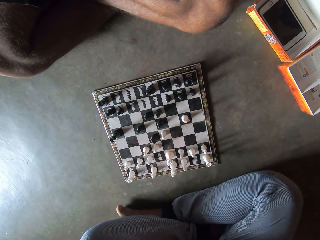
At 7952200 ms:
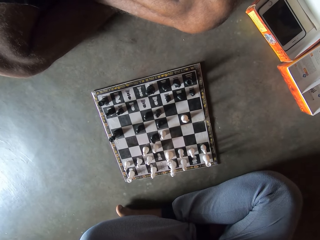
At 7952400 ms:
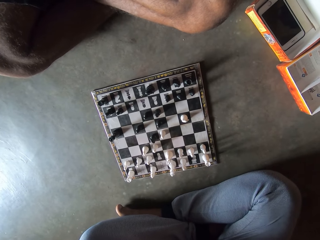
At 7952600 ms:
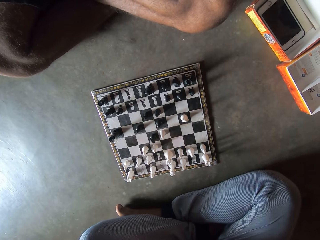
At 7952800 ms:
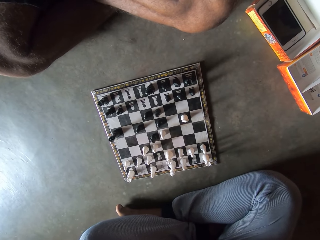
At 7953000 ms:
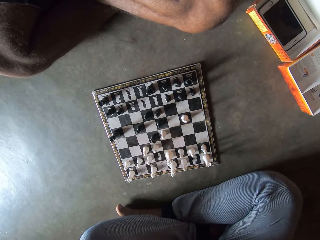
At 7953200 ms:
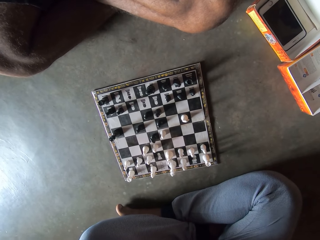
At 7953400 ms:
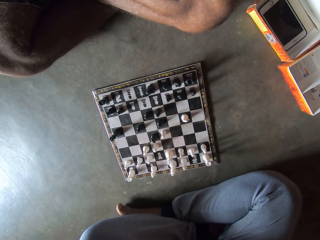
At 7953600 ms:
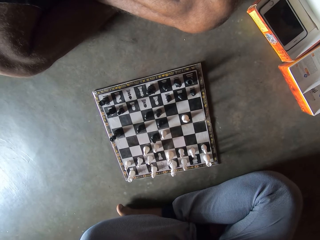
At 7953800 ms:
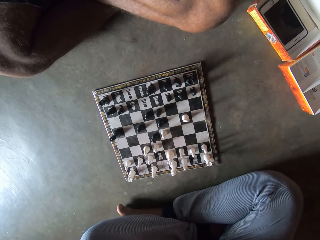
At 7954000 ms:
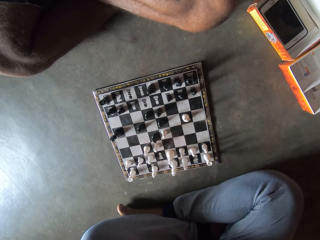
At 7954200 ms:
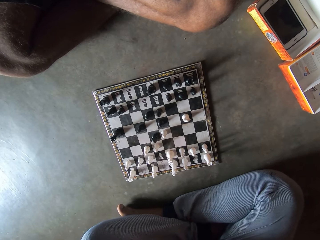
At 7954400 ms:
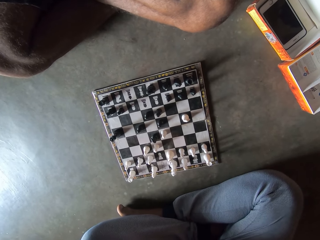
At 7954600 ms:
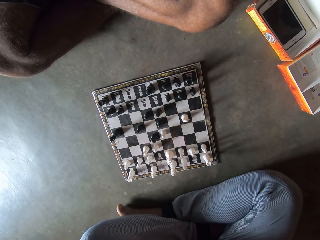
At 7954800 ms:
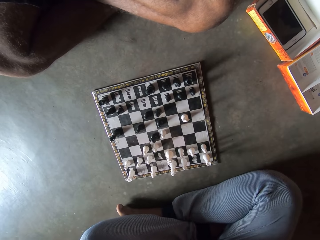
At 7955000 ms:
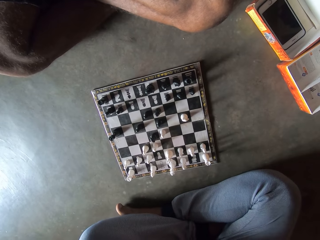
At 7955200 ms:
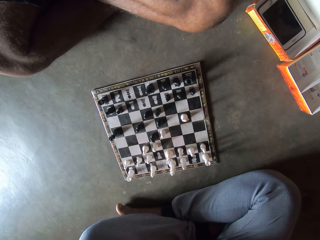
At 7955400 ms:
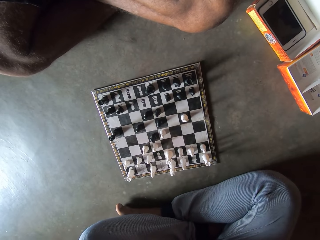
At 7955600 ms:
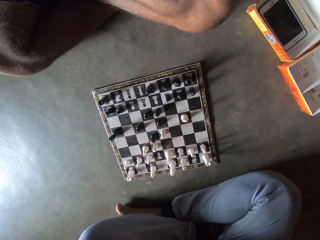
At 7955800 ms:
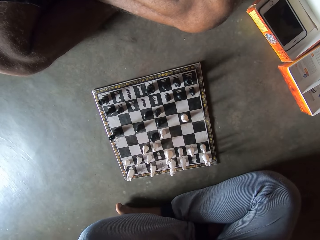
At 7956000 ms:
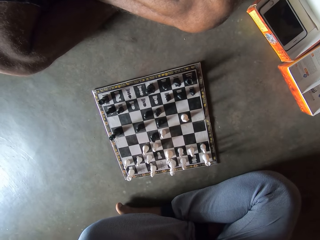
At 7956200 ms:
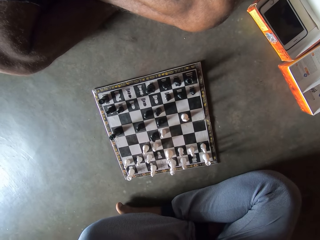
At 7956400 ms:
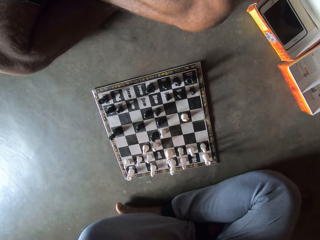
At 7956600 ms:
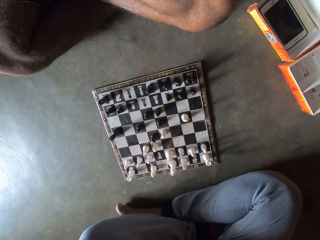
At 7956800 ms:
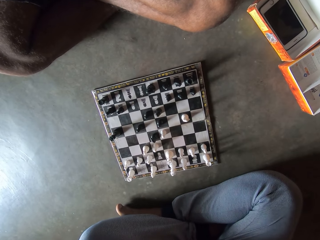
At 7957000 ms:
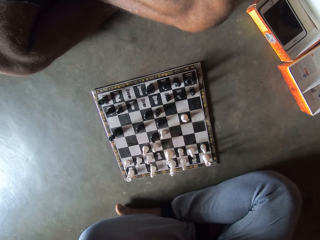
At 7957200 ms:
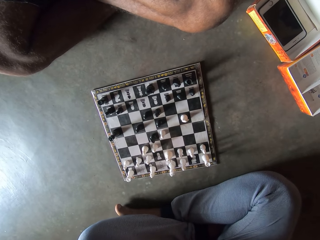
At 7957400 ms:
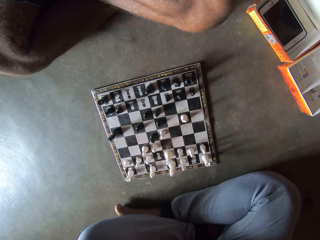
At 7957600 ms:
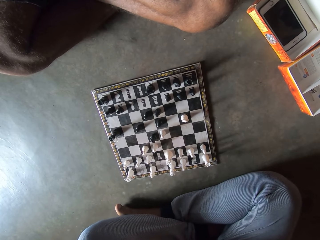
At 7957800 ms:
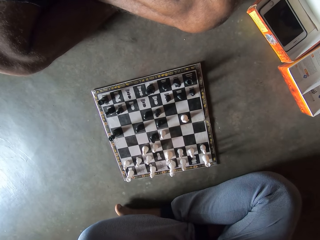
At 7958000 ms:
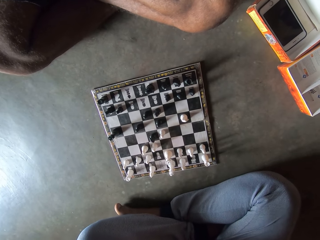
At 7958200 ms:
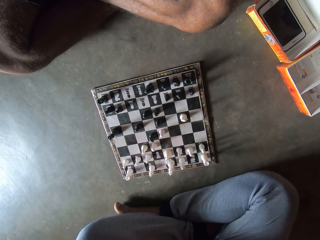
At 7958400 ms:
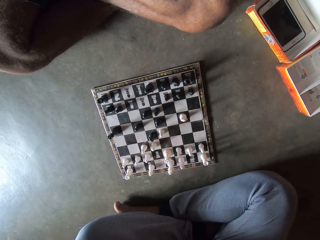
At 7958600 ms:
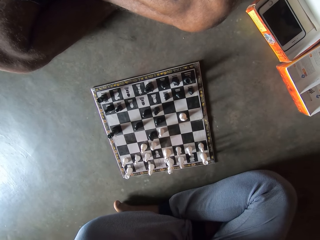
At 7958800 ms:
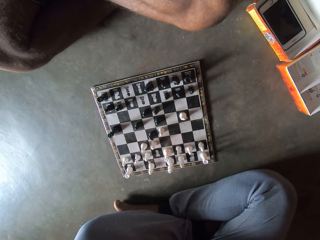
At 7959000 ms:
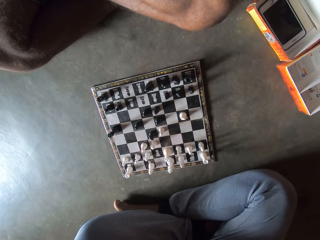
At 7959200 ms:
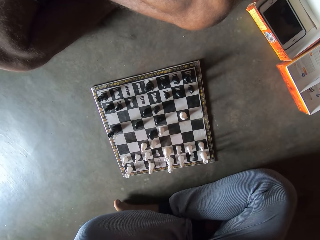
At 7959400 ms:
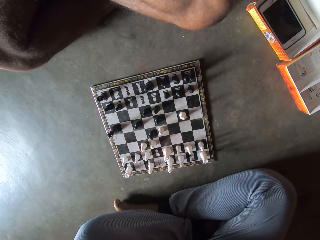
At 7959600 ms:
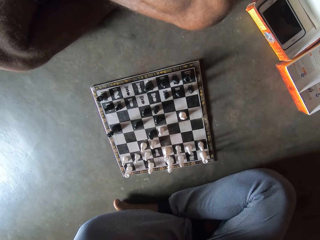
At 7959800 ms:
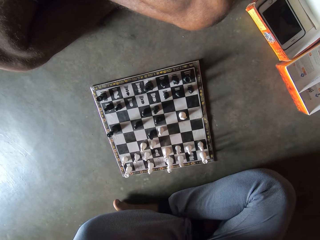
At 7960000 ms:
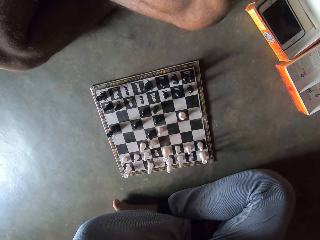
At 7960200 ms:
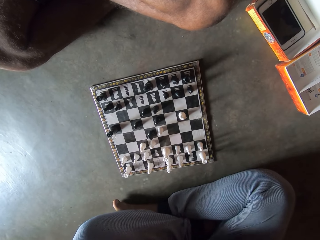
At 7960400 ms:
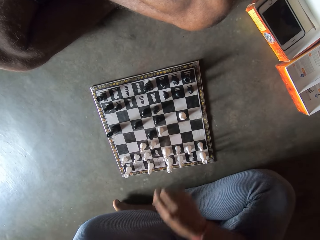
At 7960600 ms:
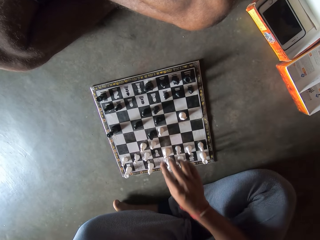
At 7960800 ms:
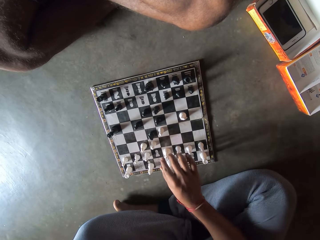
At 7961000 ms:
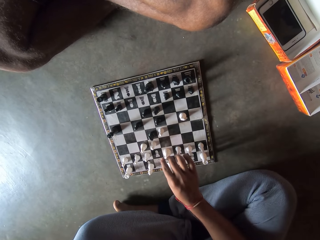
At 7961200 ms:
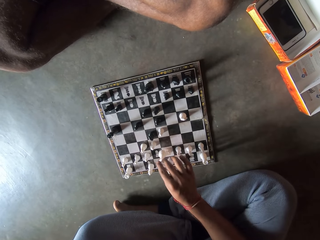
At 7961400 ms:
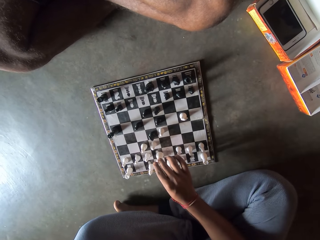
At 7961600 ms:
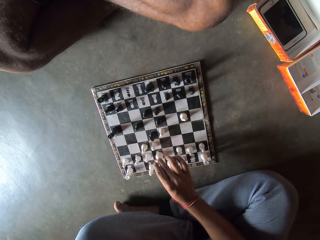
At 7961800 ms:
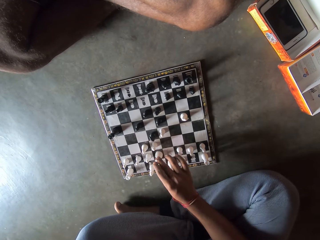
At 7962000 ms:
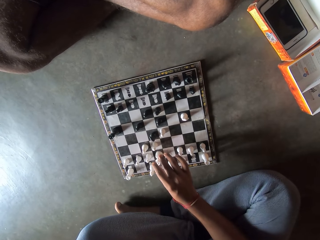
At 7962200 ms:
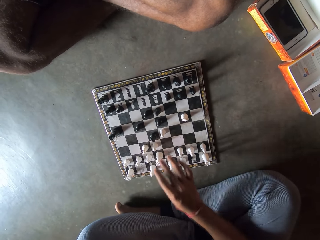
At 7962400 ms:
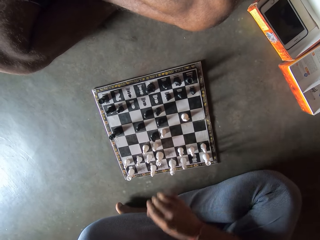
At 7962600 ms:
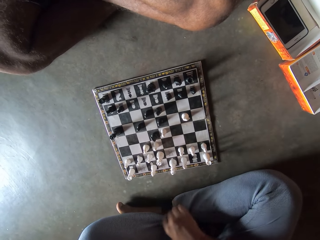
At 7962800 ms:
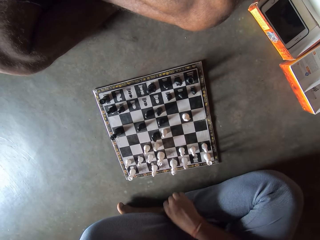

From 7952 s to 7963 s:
The camera wearer looks at a chessboard on the floor. They move another white piece on the chessboard with a hand.

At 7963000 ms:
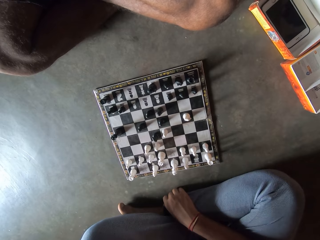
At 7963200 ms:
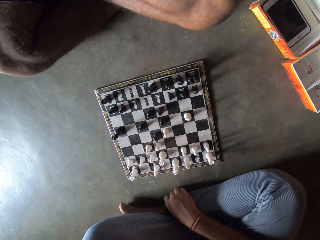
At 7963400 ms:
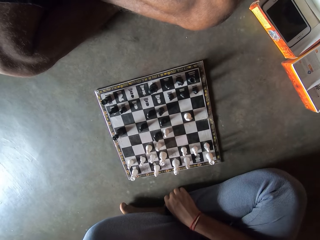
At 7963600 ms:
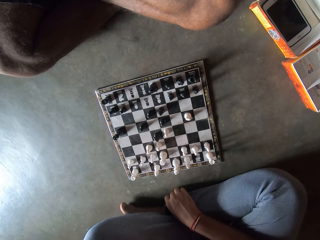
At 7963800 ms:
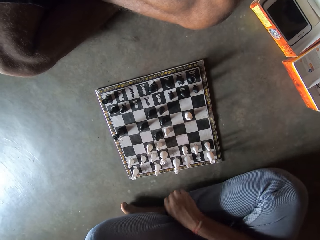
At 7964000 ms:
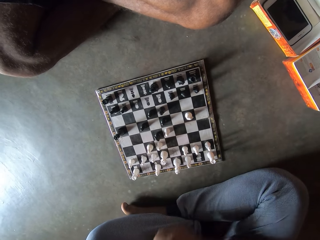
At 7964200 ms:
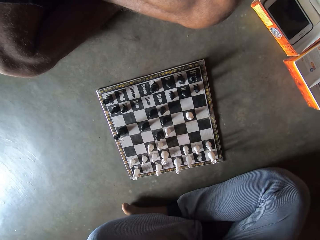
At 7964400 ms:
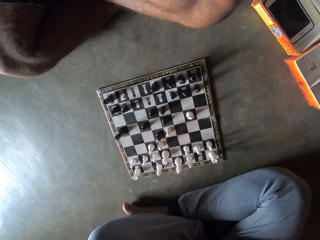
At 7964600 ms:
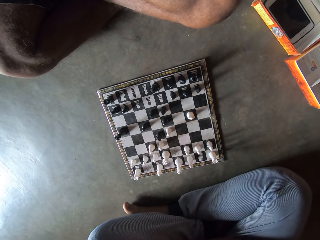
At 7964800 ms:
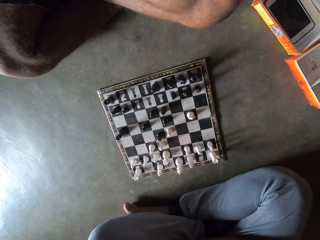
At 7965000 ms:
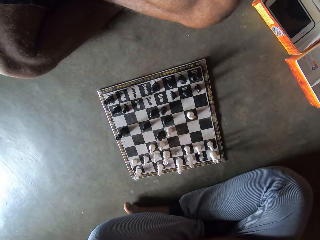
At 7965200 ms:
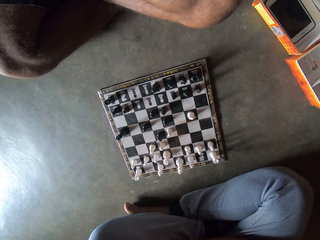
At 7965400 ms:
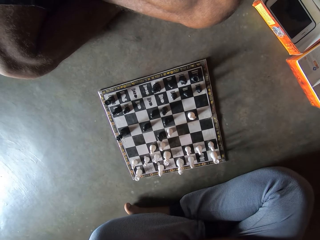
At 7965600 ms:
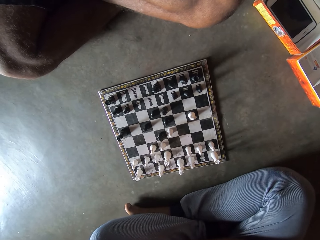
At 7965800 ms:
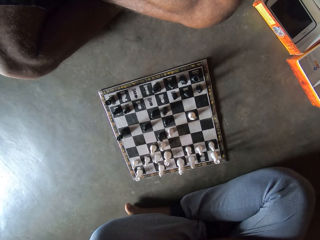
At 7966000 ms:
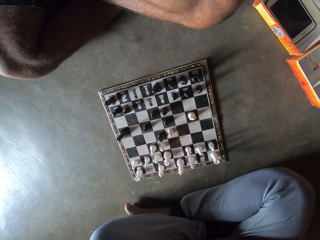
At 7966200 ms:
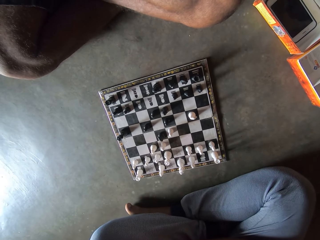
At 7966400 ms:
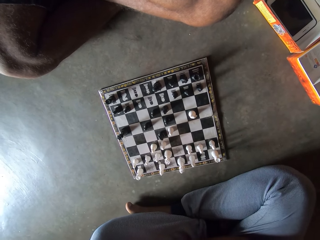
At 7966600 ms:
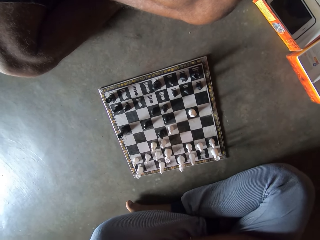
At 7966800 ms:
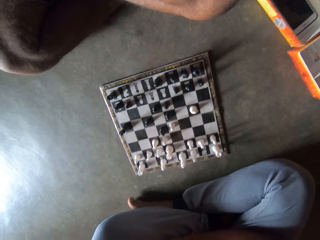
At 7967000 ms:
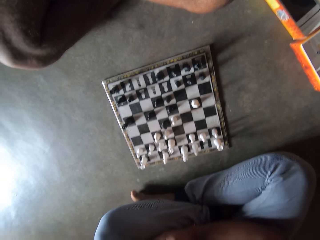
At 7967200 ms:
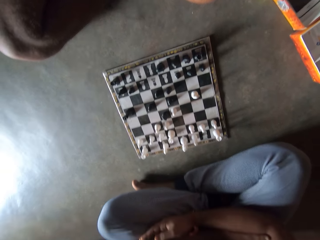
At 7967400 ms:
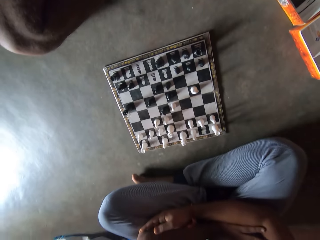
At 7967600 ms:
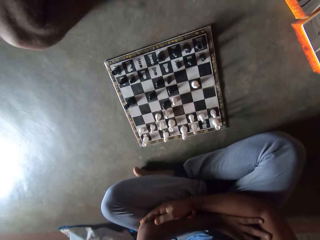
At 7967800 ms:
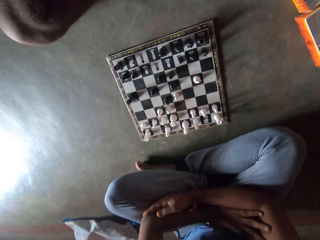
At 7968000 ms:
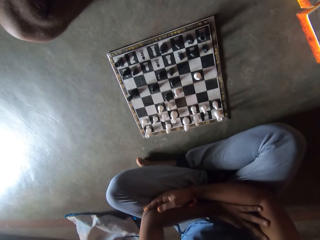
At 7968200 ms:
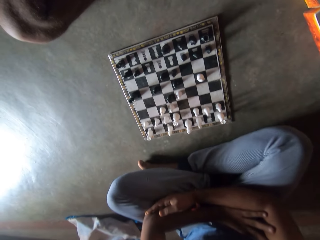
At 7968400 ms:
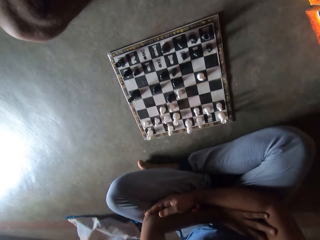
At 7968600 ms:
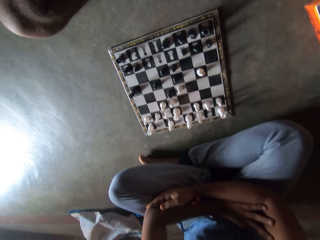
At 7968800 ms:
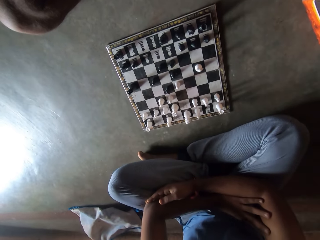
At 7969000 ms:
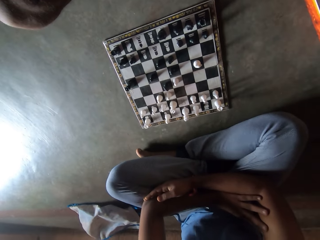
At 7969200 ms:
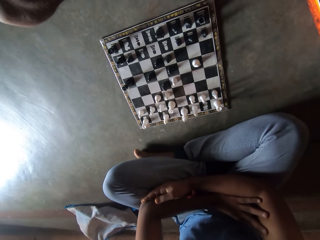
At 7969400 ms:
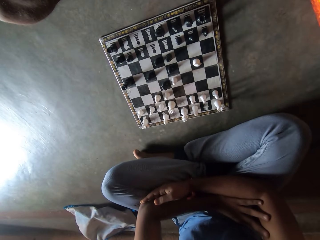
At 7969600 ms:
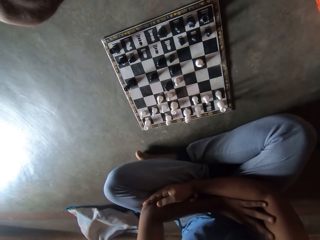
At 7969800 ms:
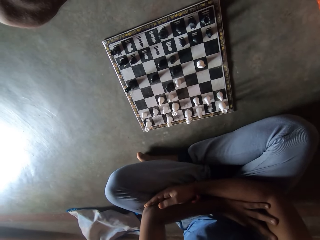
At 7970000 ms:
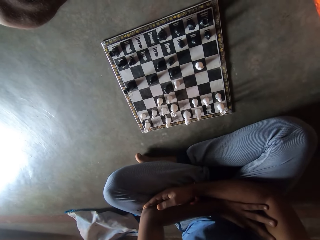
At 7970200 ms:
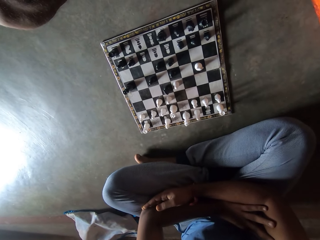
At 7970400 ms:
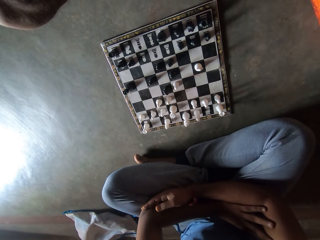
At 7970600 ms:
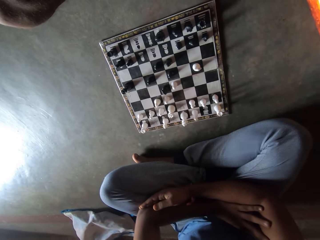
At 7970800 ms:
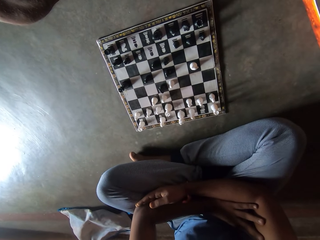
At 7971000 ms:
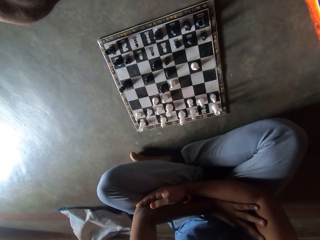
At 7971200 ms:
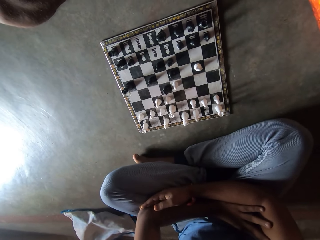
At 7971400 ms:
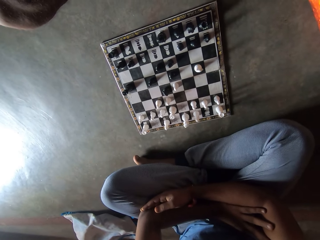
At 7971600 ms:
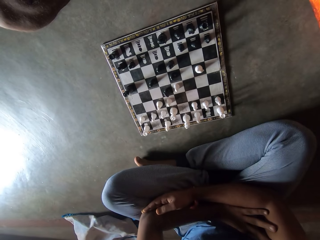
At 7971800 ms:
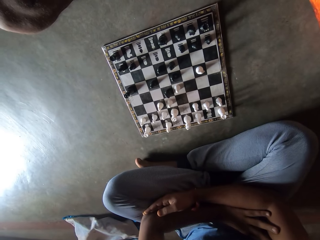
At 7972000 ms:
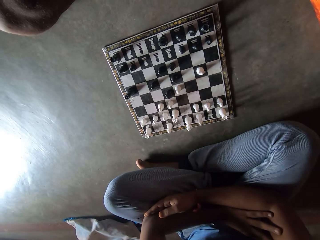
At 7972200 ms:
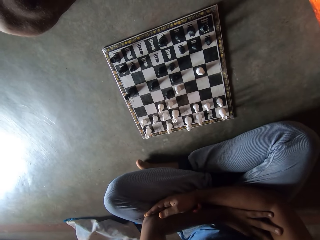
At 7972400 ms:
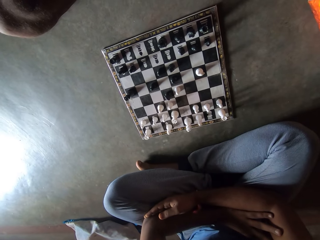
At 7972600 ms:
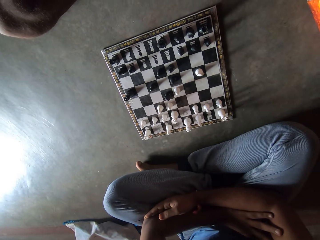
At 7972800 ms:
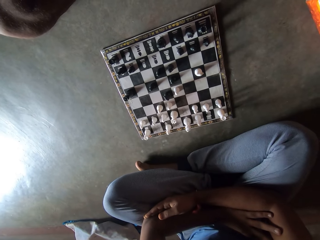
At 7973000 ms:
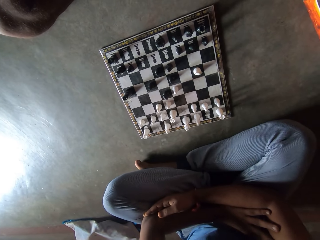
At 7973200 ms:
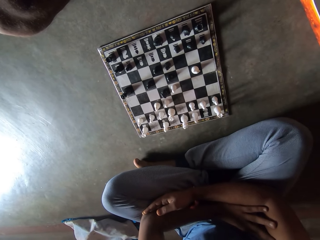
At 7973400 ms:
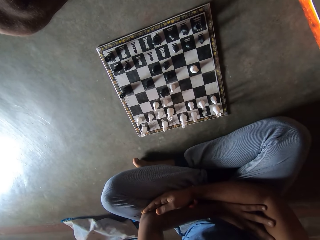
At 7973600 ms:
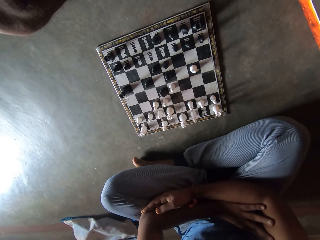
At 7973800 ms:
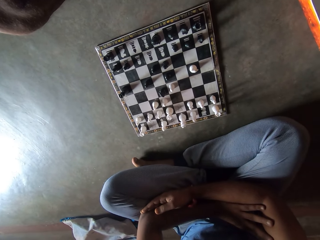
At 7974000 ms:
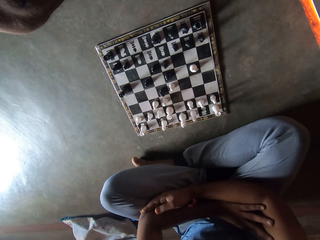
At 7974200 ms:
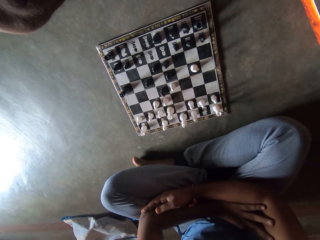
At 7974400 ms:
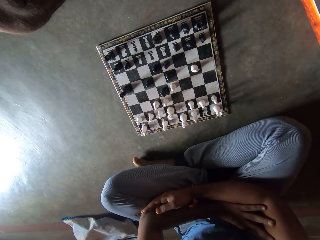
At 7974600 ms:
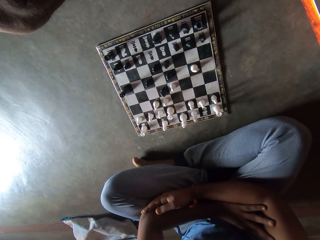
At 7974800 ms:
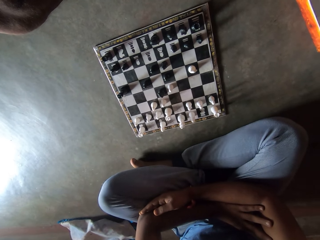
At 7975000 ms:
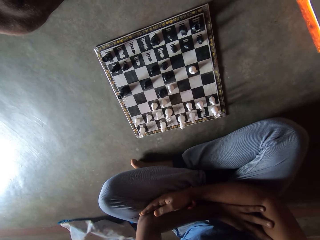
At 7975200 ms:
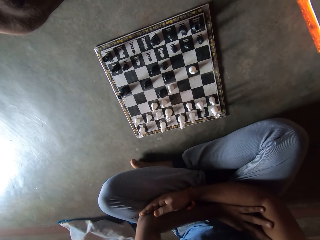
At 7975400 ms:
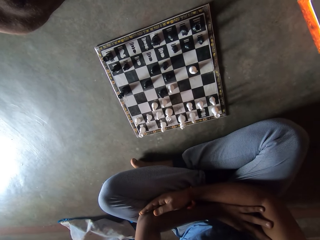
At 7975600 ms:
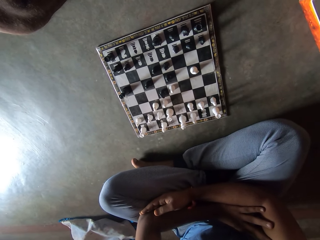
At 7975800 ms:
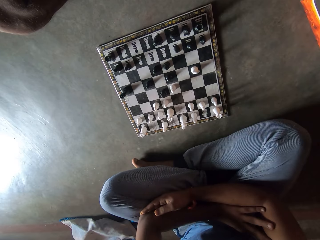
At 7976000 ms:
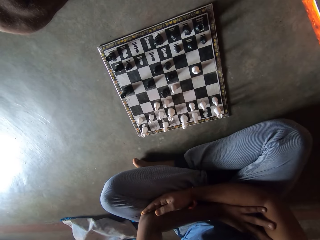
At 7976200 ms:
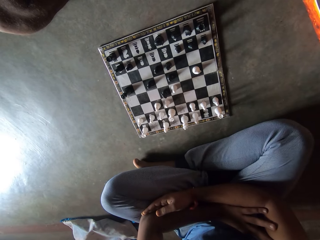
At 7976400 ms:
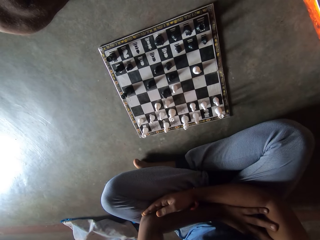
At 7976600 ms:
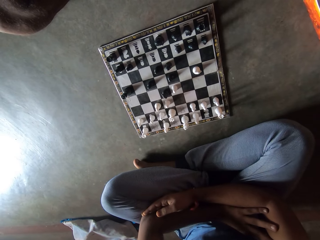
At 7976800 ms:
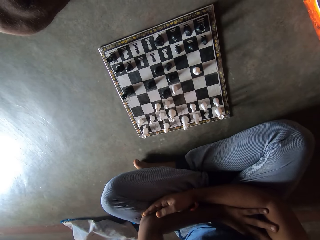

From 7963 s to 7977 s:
The camera wearer looks at the chessboard on the floor. They move up a hand. They look at the chessboard on the floor.
